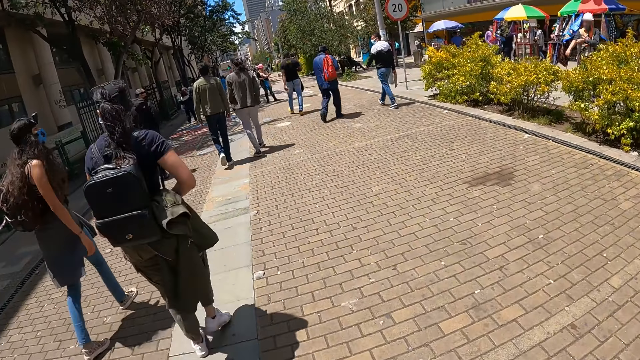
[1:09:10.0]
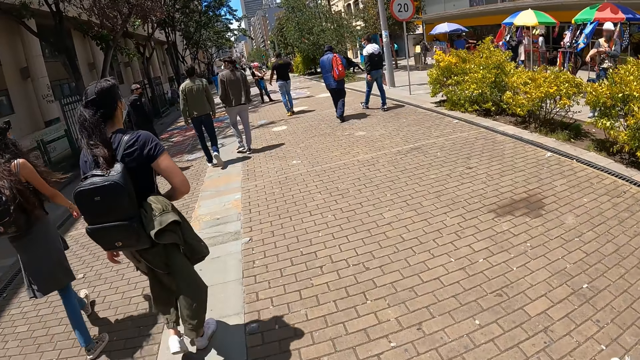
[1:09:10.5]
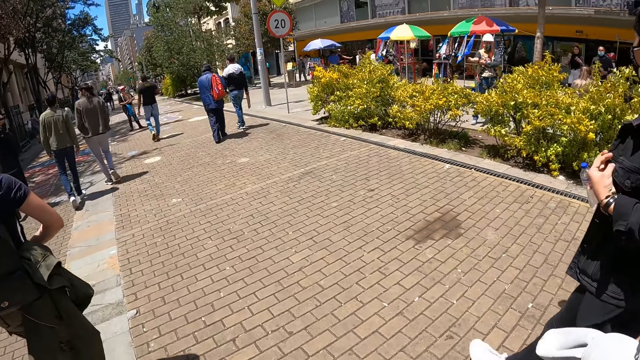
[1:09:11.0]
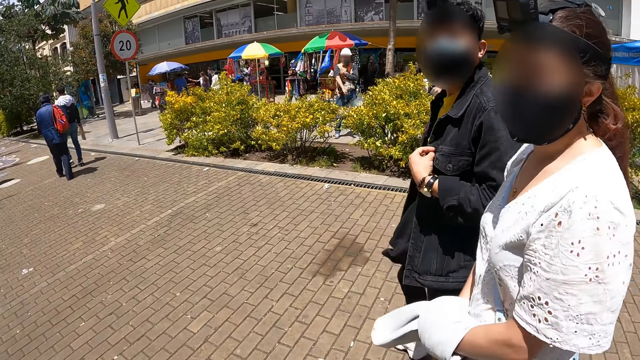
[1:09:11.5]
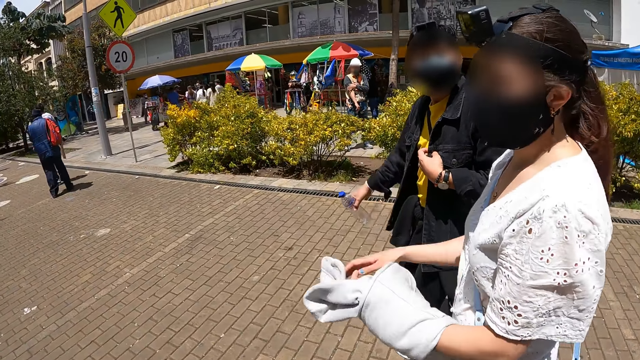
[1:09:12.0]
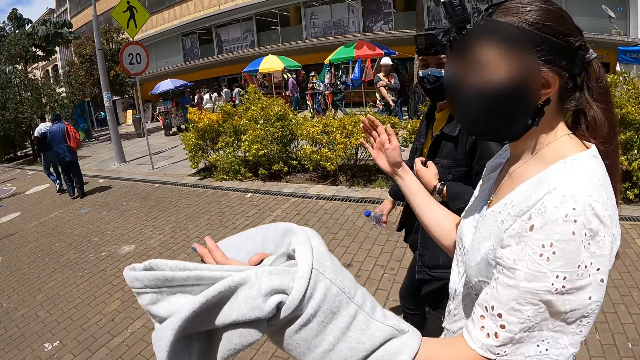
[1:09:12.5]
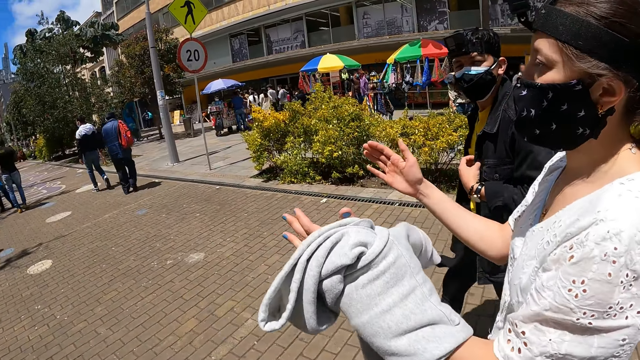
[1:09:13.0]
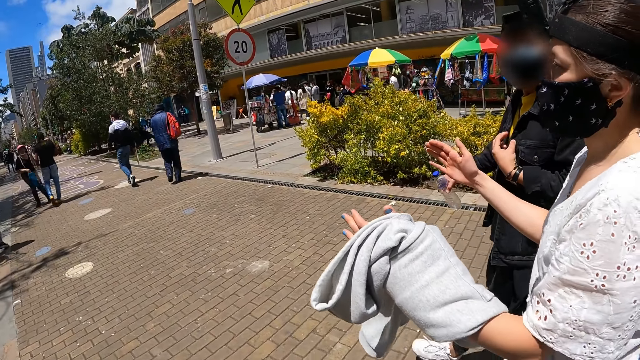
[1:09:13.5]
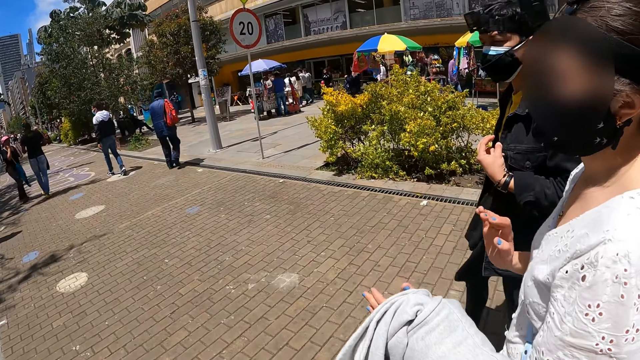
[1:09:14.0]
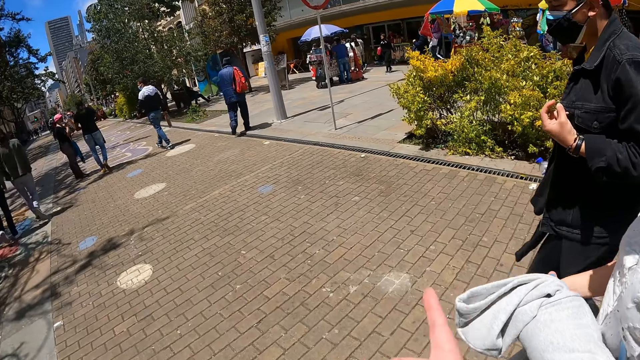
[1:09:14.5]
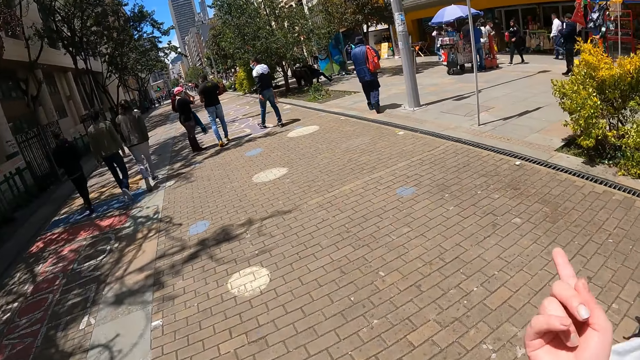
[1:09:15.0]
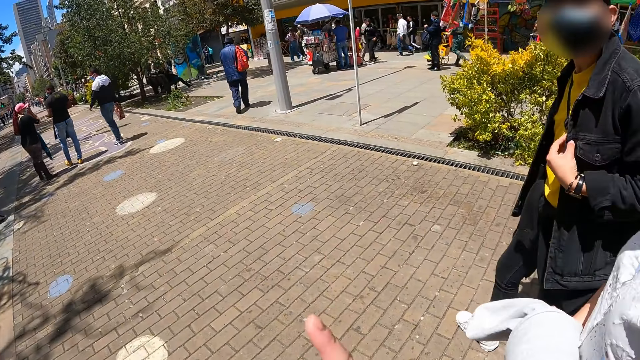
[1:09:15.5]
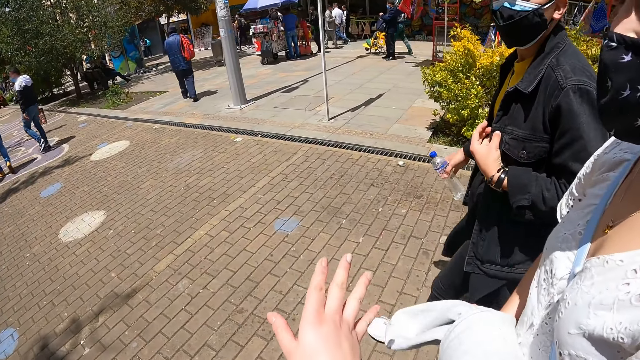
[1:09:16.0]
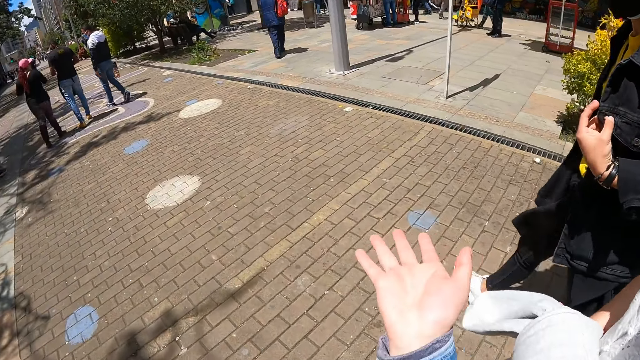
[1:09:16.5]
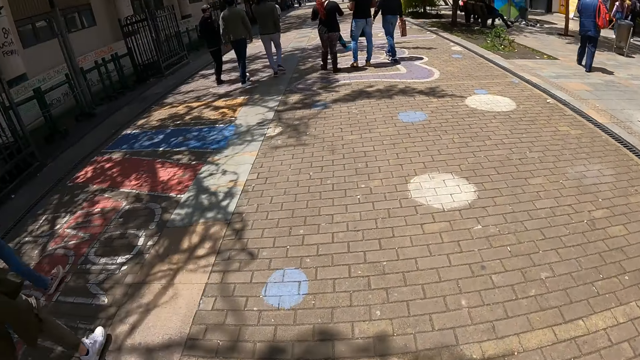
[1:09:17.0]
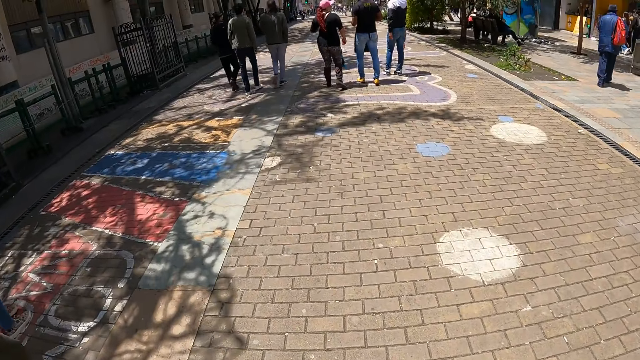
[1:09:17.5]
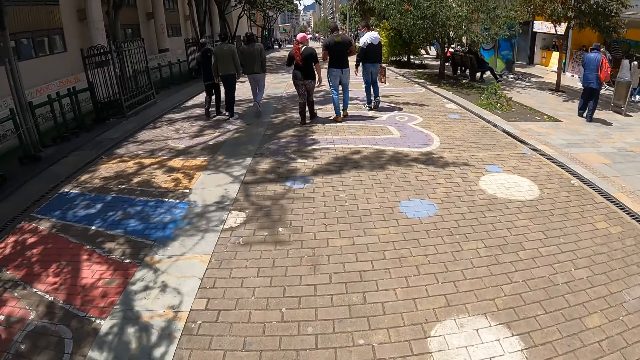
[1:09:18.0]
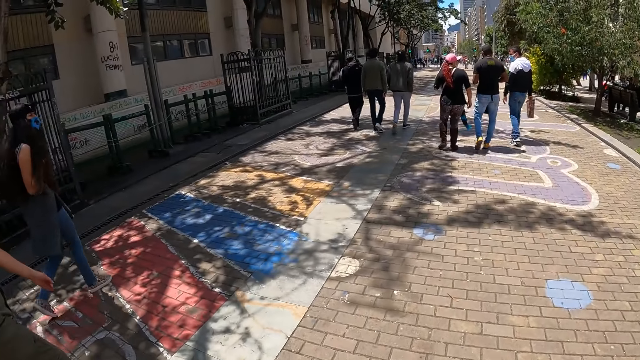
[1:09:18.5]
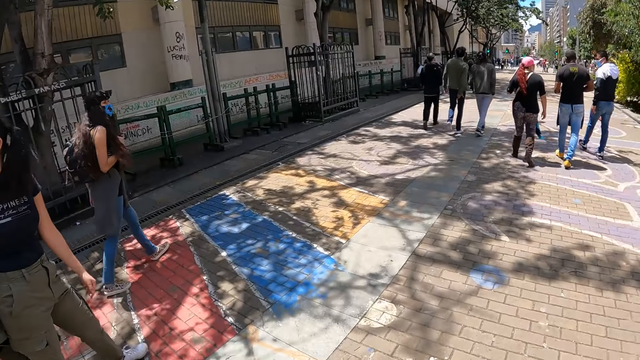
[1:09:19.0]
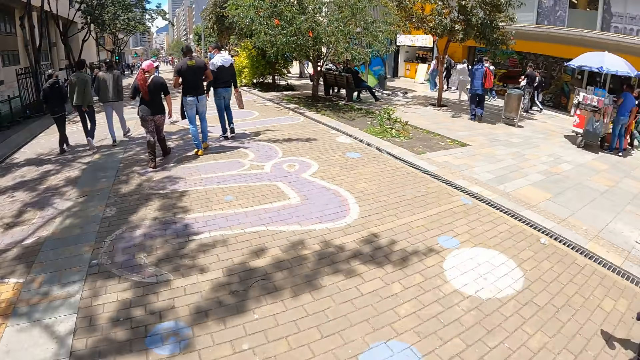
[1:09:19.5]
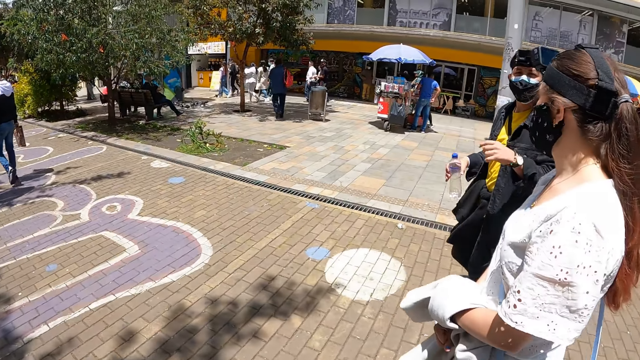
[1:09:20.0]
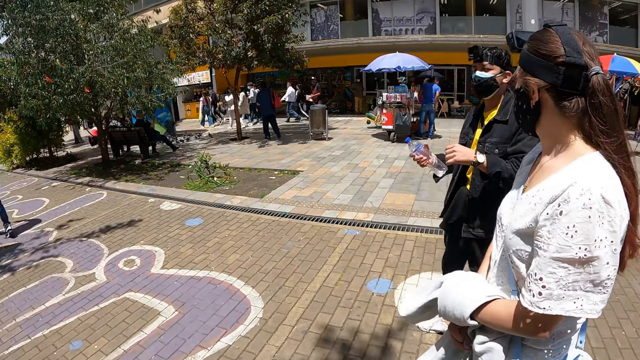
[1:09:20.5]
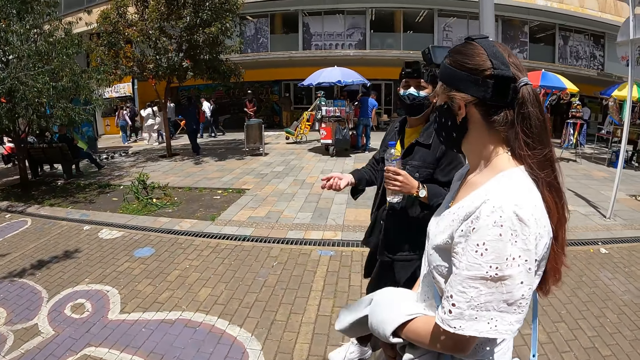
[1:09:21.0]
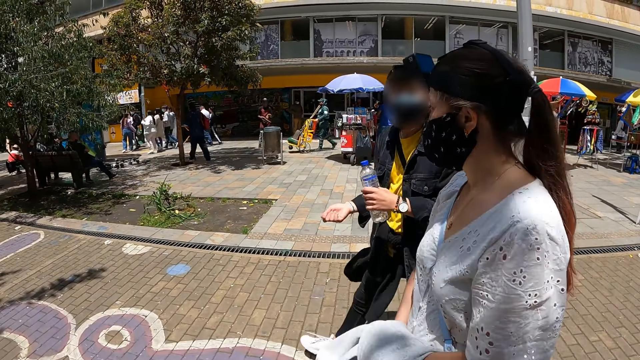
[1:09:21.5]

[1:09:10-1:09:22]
The camera wearer converses with a person and another person. They walk around the street. They look around the compound.

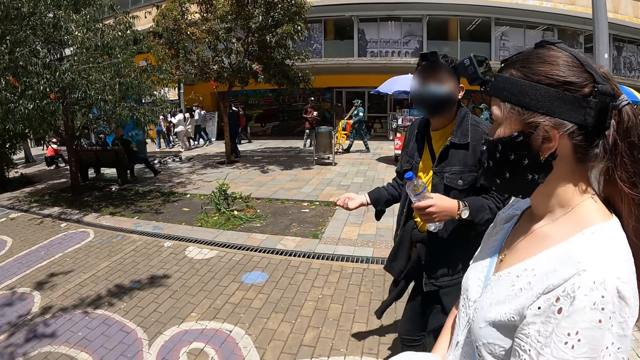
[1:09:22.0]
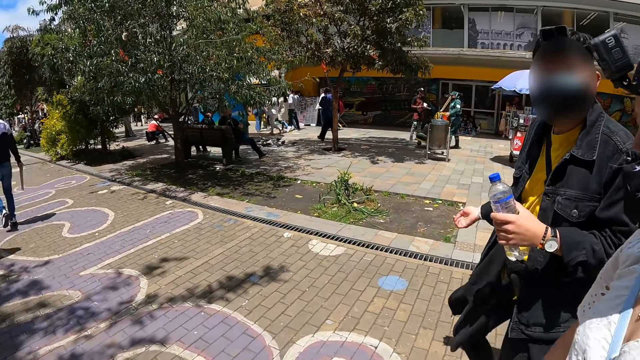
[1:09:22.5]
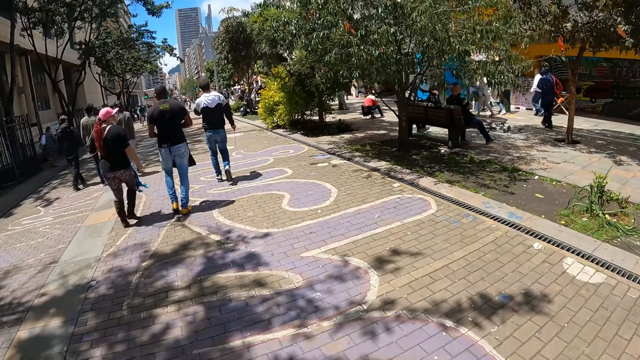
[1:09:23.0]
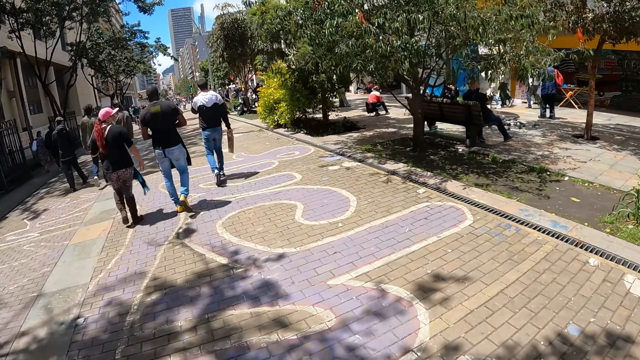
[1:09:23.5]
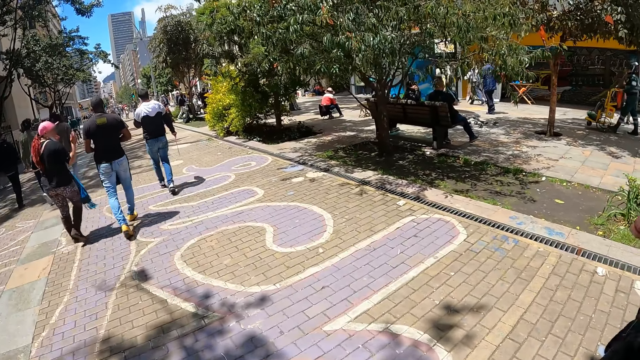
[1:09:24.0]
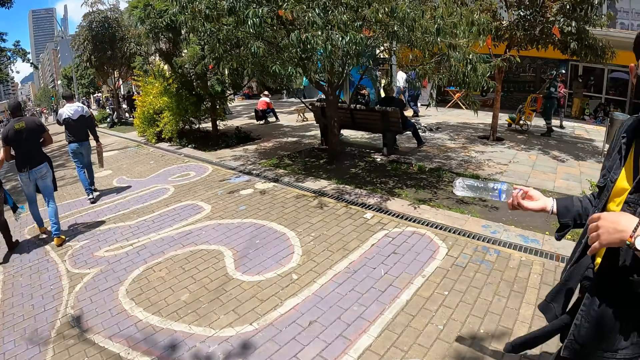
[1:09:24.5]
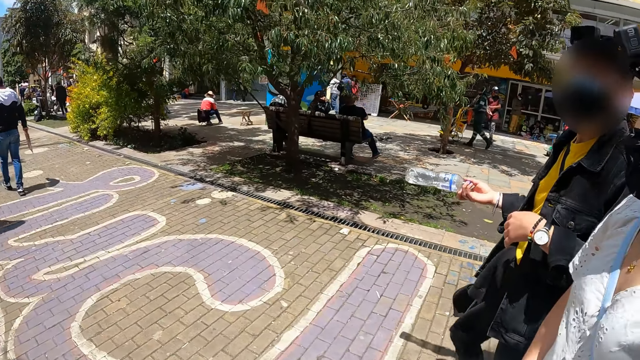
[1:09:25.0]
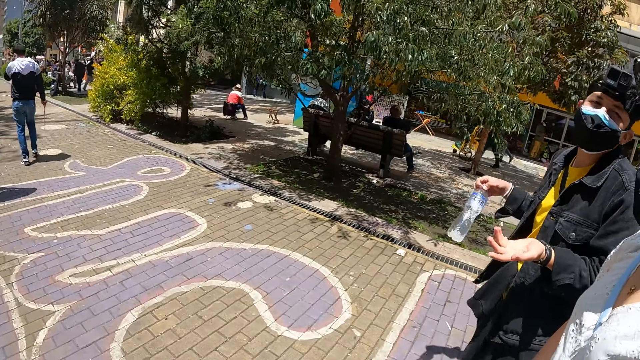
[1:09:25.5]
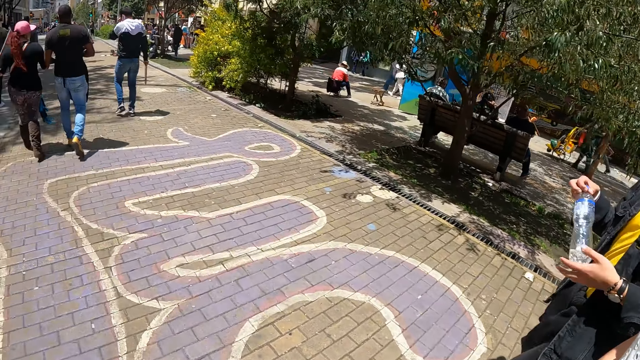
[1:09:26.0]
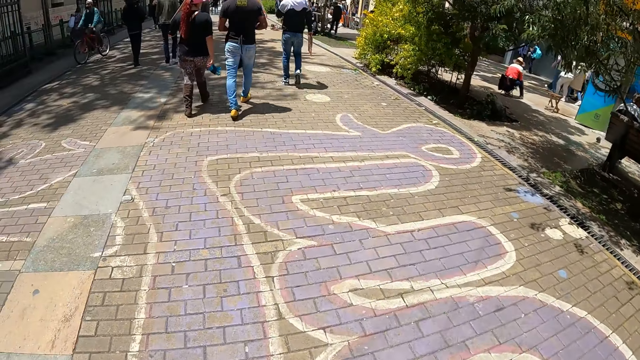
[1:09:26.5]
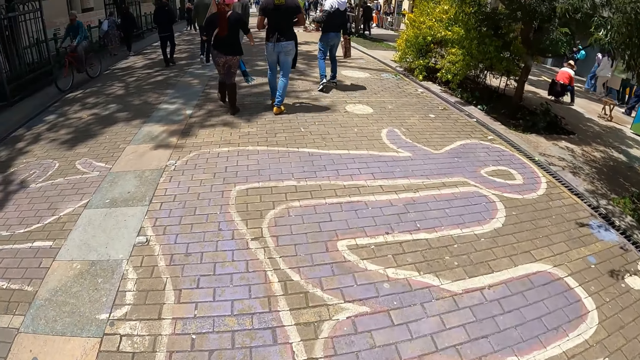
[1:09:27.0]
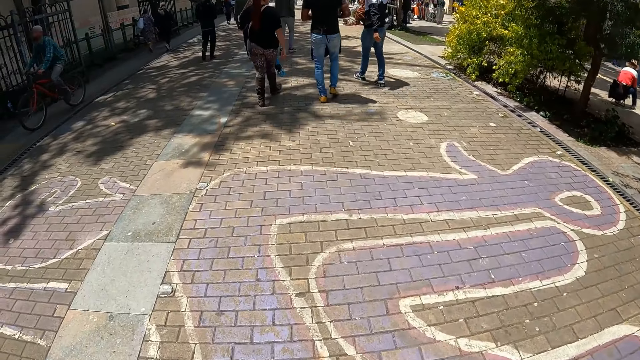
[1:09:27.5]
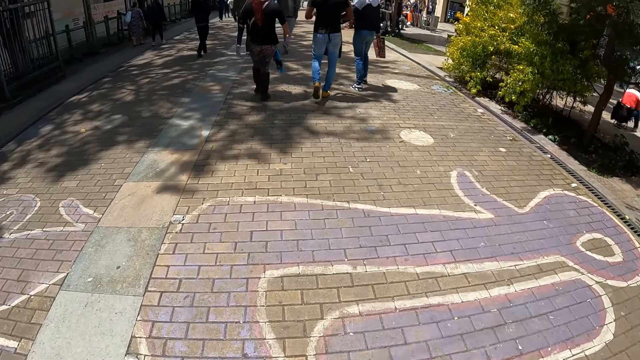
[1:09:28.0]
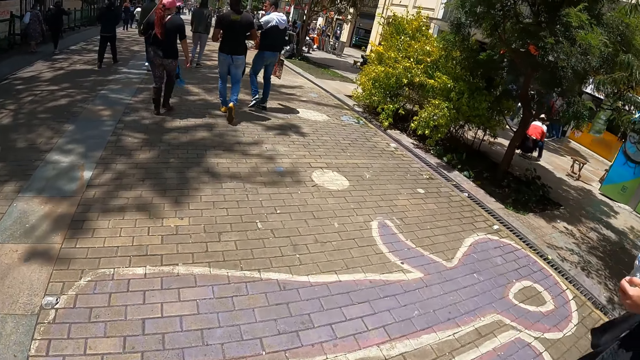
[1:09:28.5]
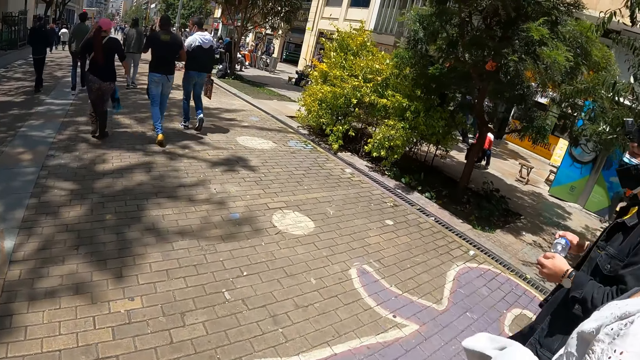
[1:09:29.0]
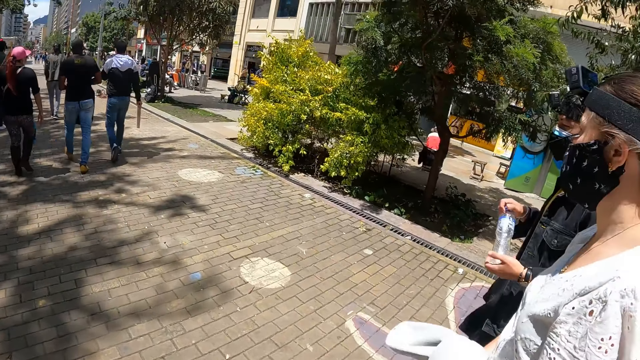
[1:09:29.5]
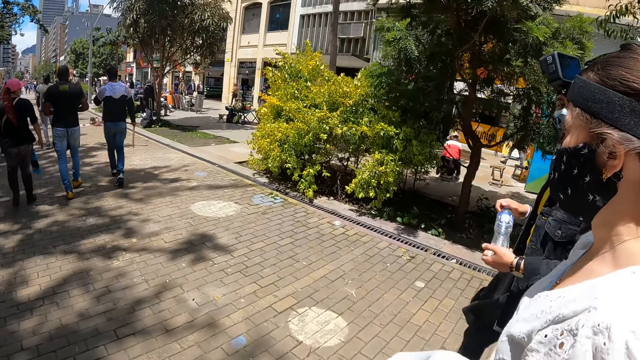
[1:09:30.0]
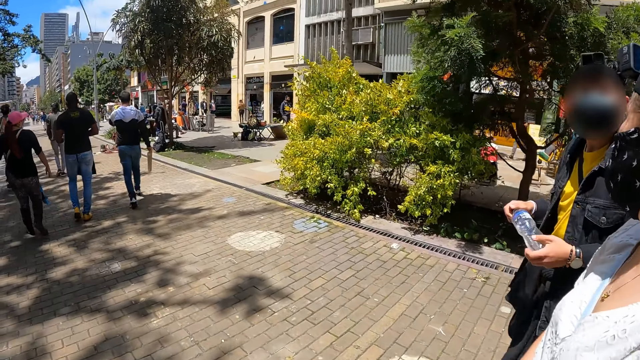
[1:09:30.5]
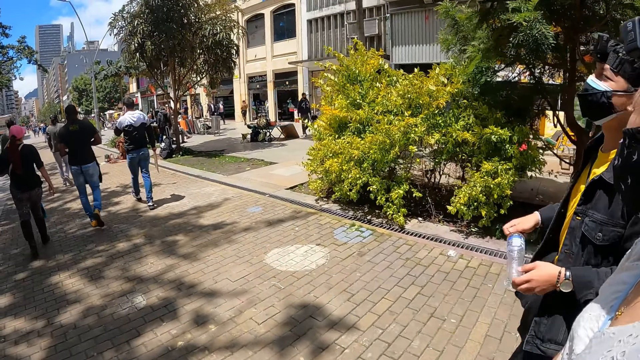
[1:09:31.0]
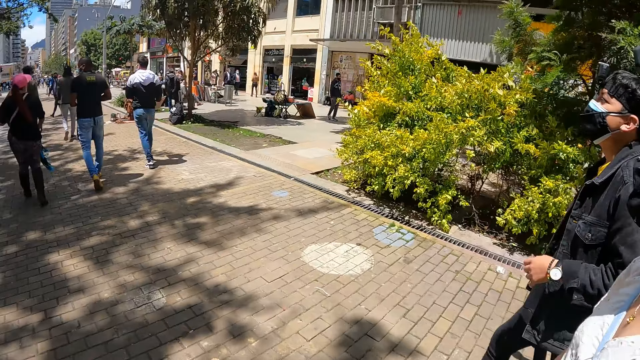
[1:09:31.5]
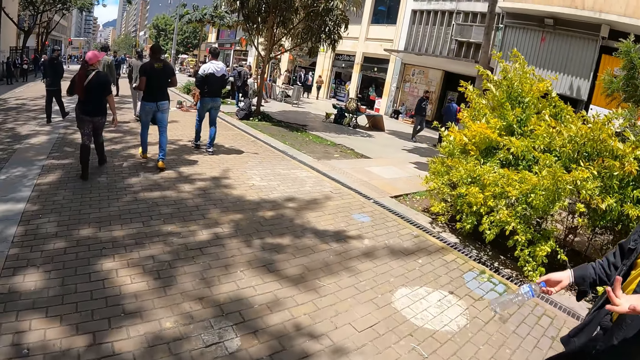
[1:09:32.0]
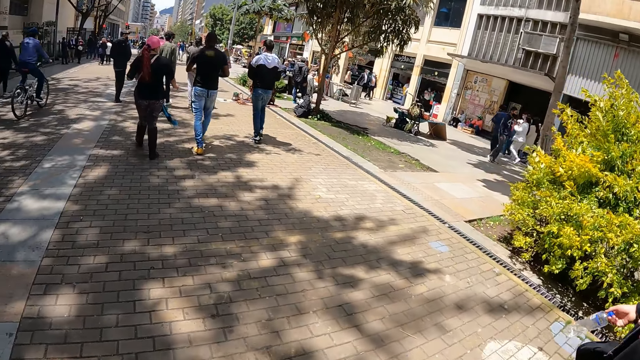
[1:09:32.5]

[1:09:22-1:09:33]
A man converses with the camera wearer. The camera wearer walks around the compound.
